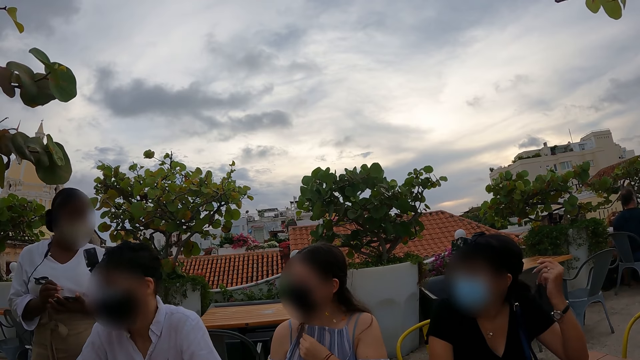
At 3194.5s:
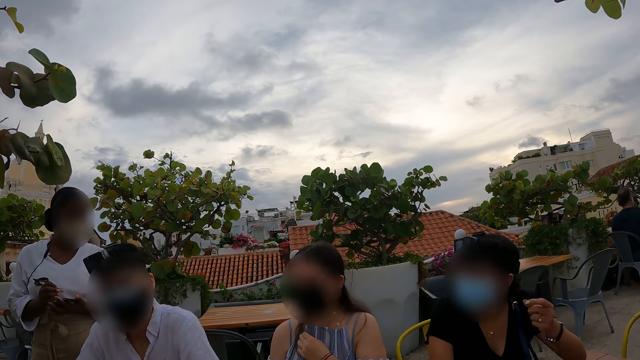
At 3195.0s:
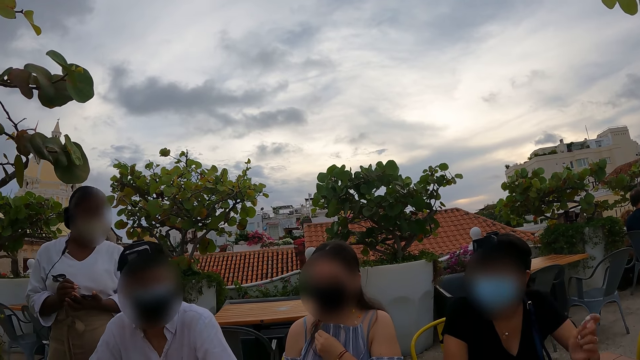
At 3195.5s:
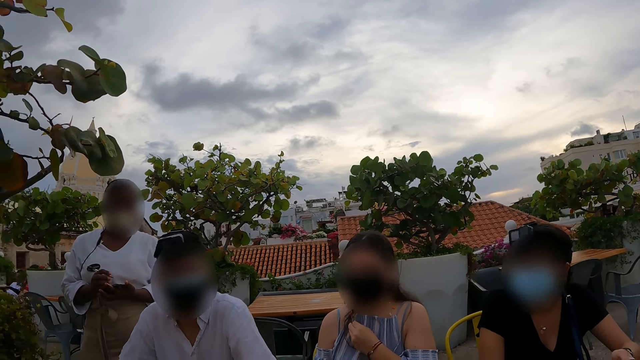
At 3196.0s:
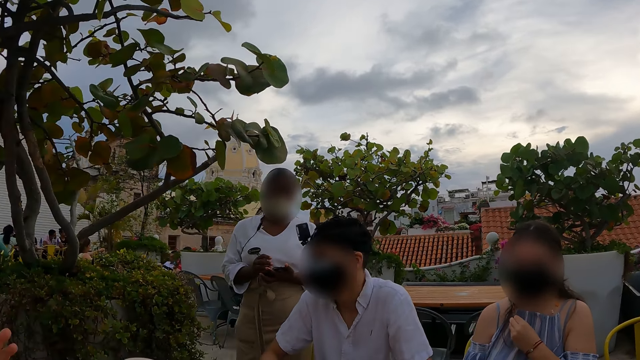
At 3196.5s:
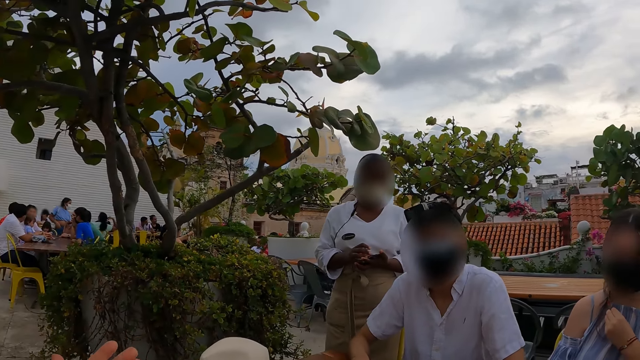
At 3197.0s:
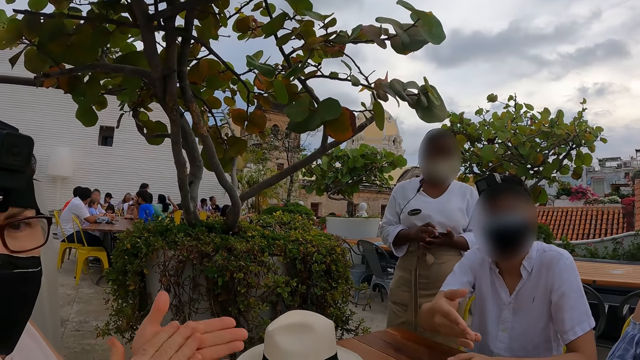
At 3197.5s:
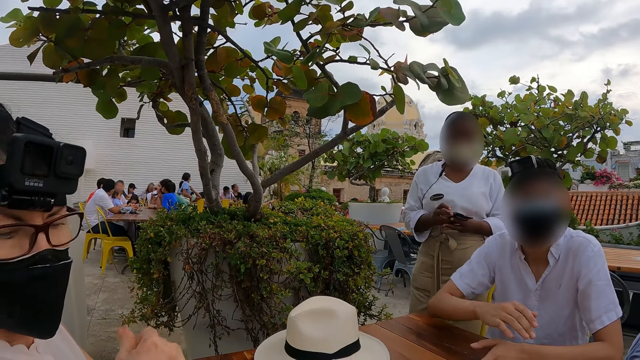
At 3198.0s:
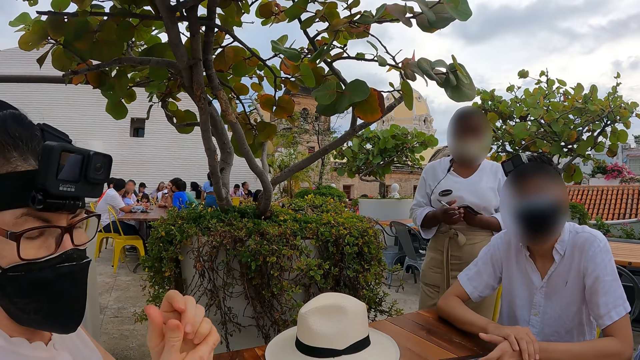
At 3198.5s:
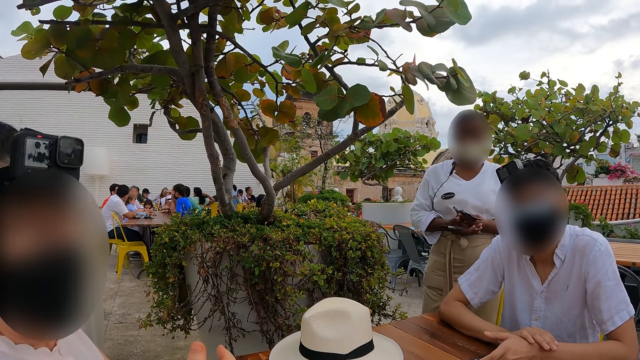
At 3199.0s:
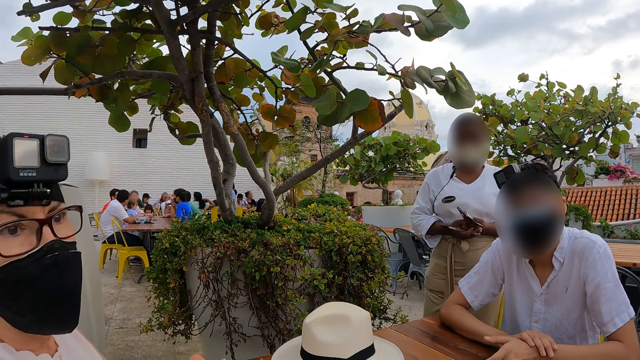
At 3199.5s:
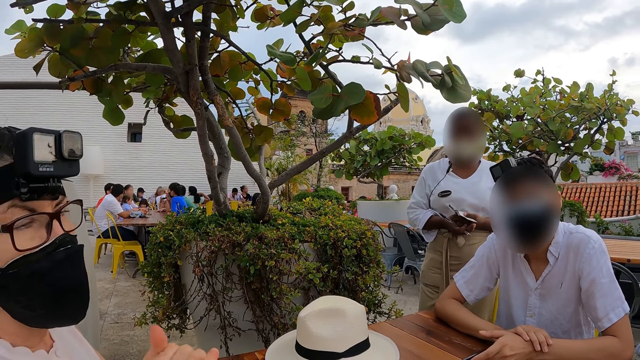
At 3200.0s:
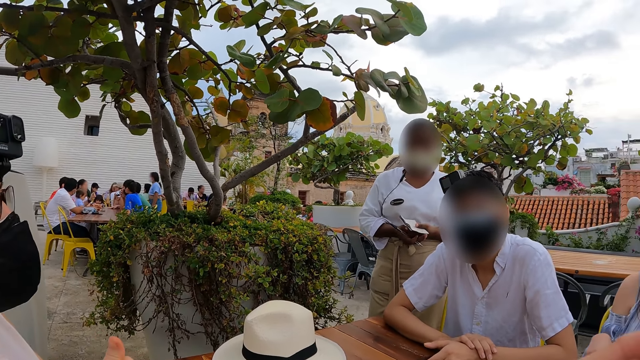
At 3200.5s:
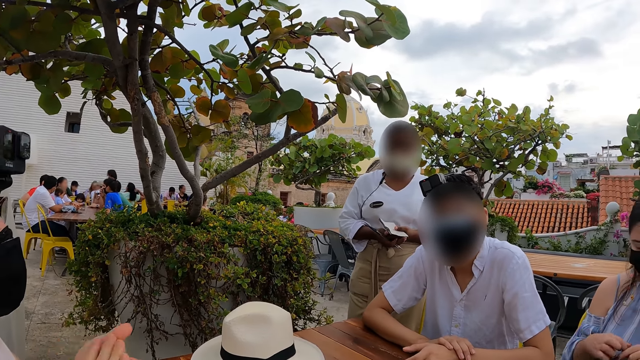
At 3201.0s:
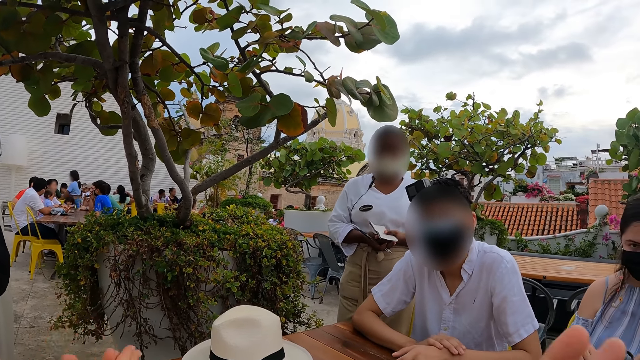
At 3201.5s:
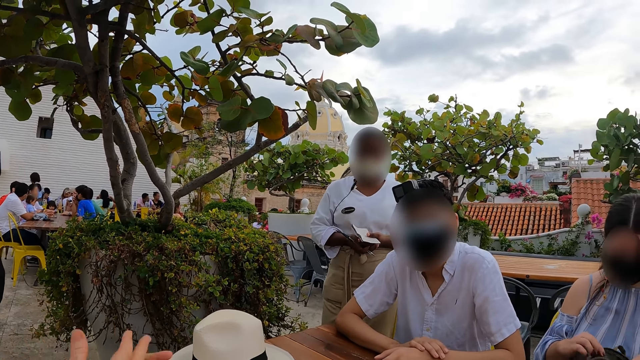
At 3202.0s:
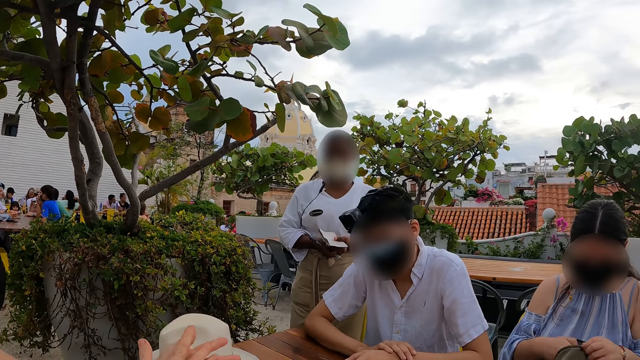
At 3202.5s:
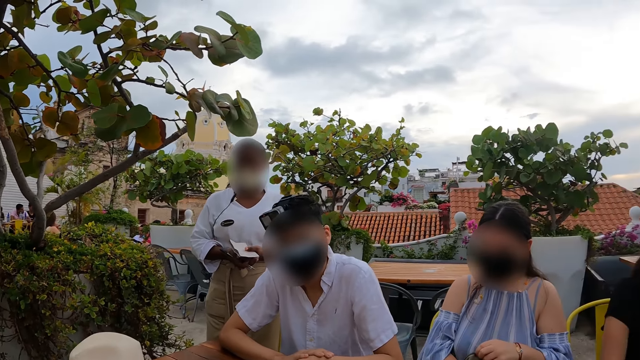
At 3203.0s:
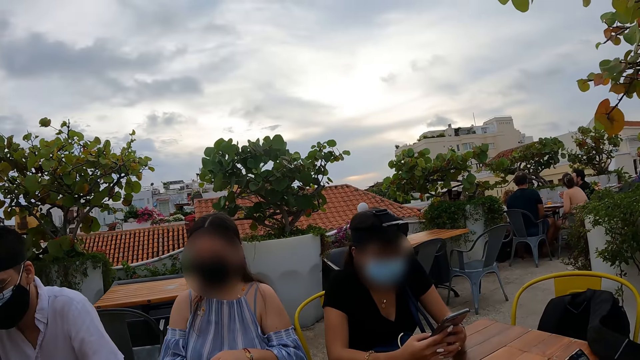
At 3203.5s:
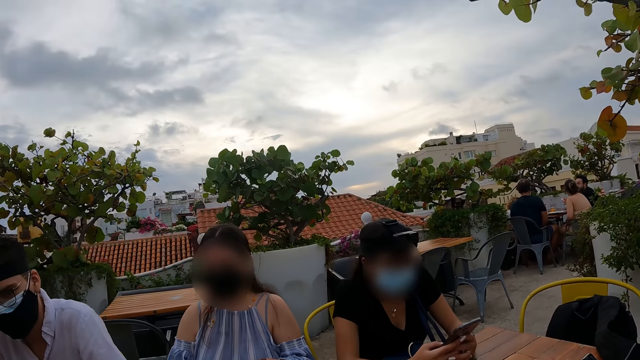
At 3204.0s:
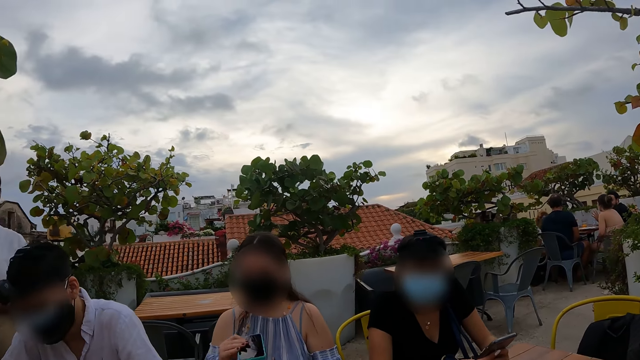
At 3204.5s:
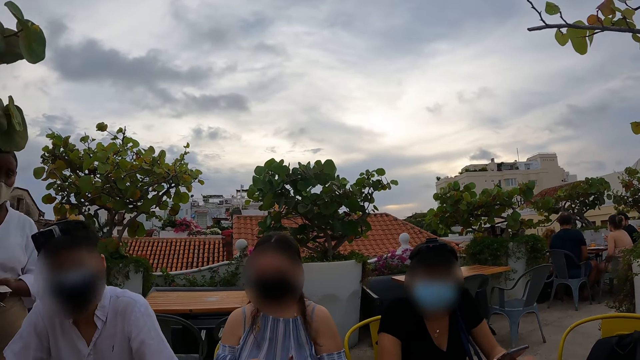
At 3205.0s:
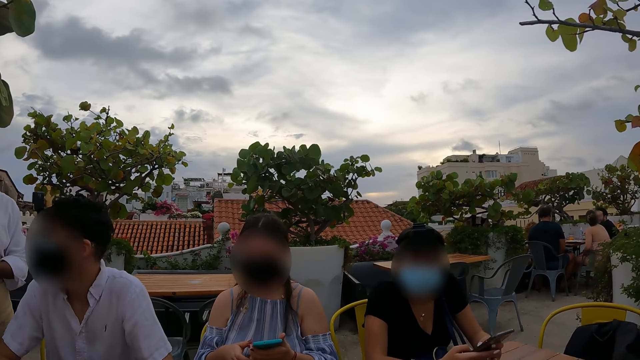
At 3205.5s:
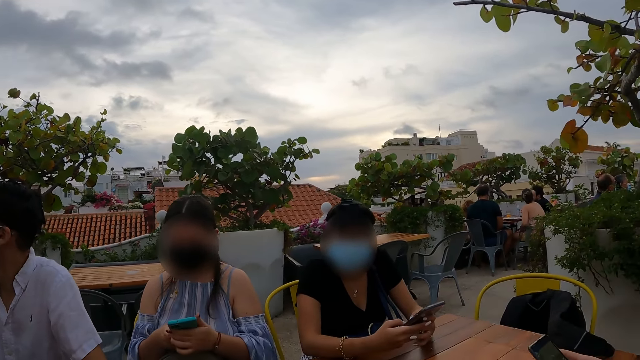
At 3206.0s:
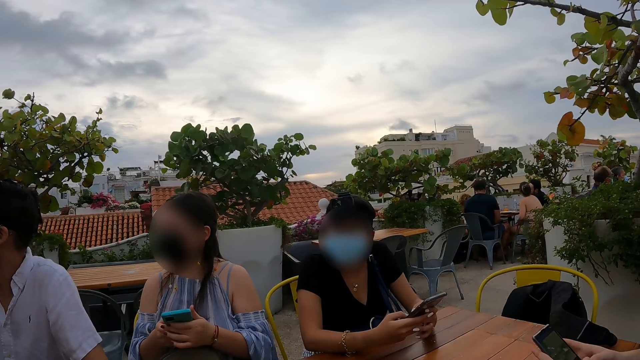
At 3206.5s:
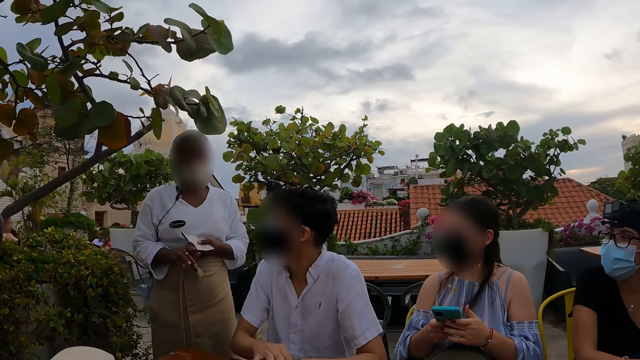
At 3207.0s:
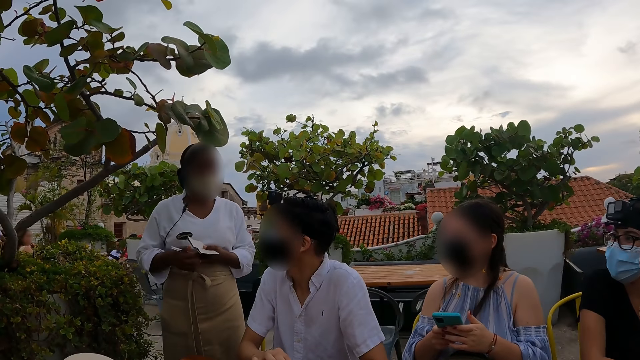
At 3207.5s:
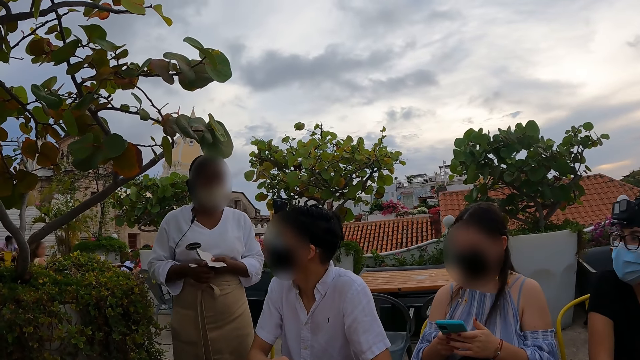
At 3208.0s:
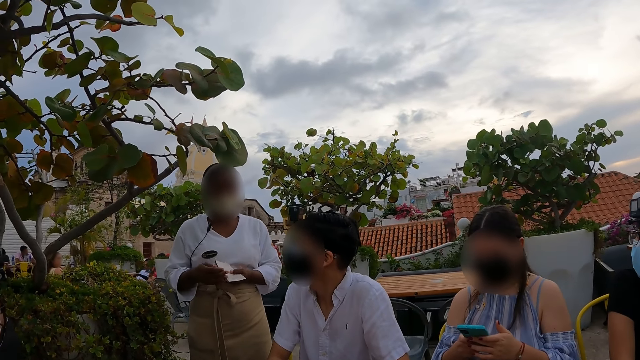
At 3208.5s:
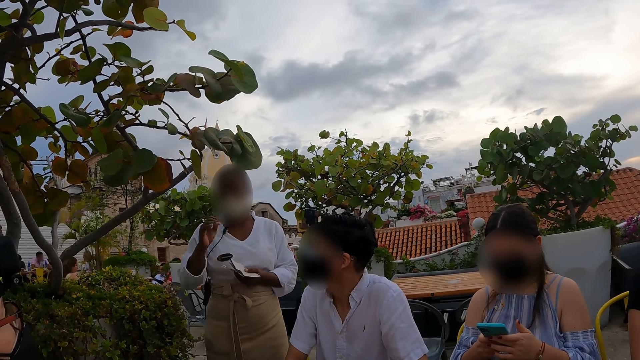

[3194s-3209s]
A woman stares at the camera. Another woman rubs hands. Another woman operates a phone. Another woman dials a phone. Another woman operates a phone.

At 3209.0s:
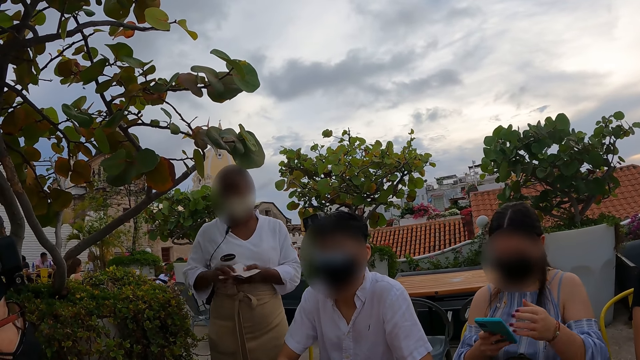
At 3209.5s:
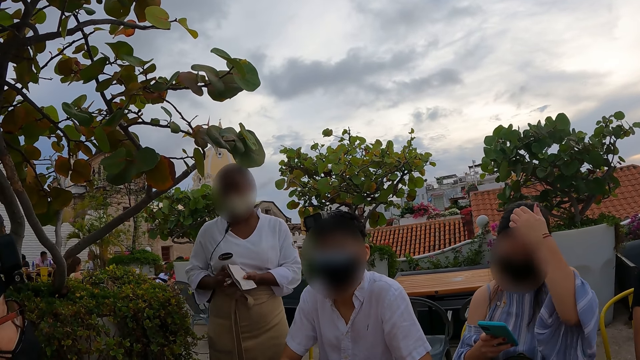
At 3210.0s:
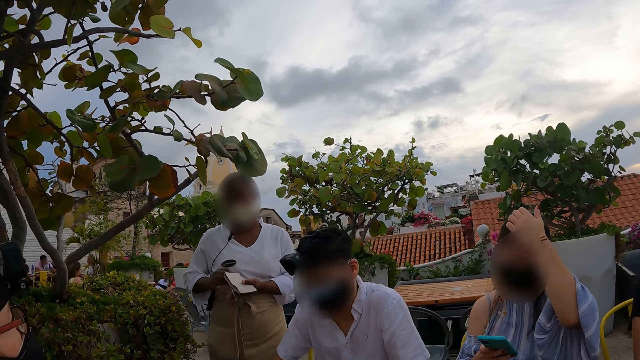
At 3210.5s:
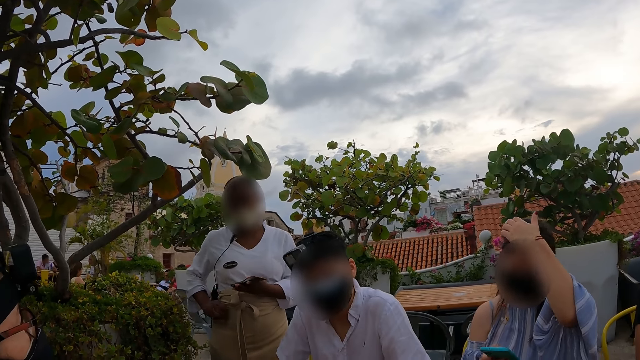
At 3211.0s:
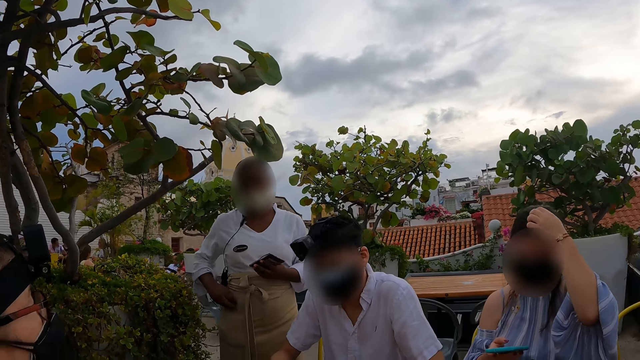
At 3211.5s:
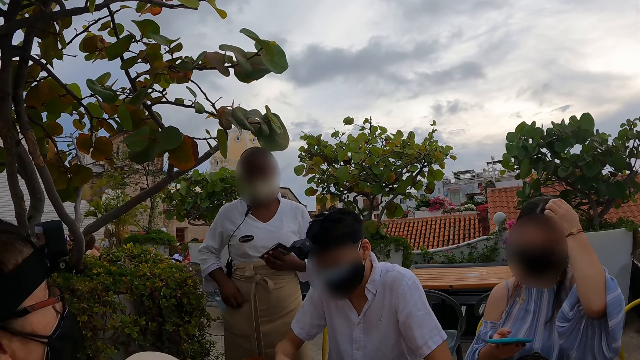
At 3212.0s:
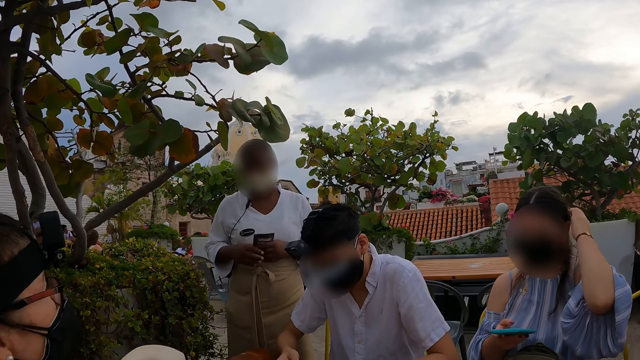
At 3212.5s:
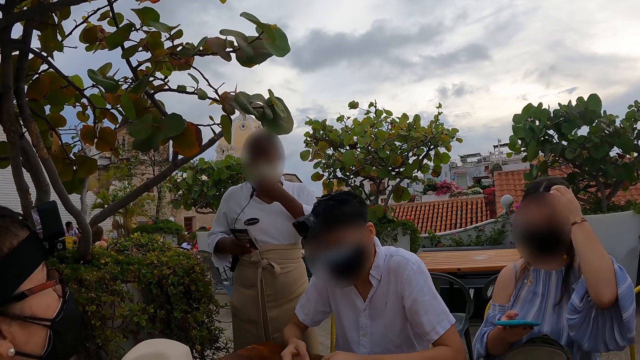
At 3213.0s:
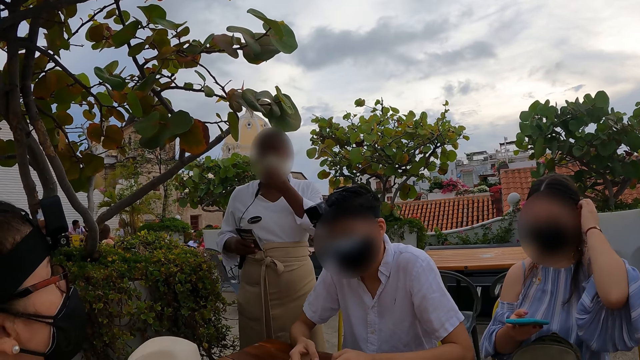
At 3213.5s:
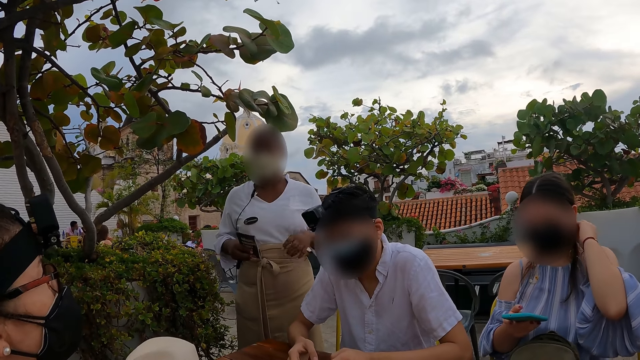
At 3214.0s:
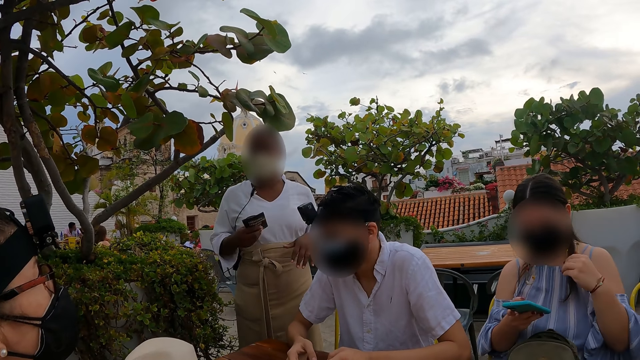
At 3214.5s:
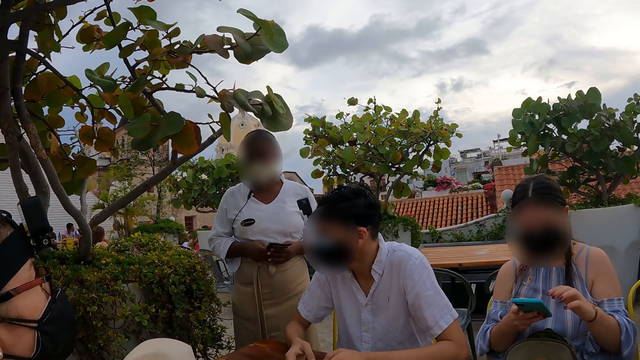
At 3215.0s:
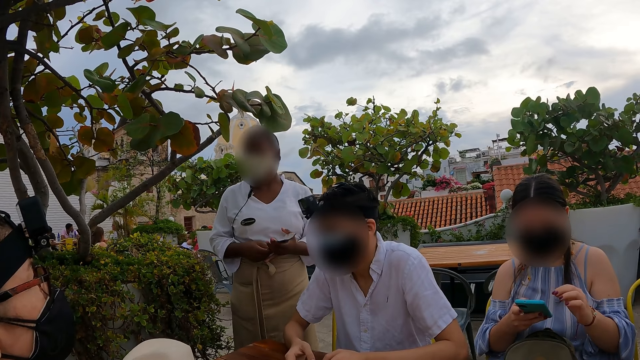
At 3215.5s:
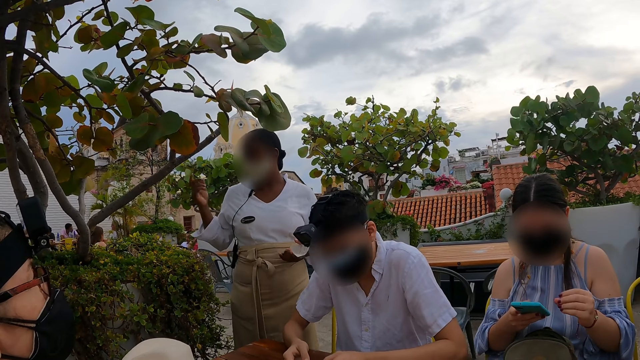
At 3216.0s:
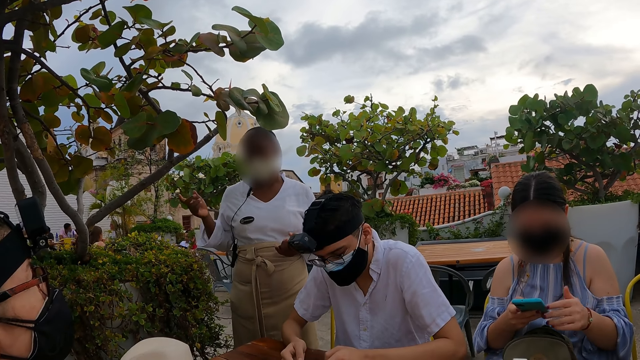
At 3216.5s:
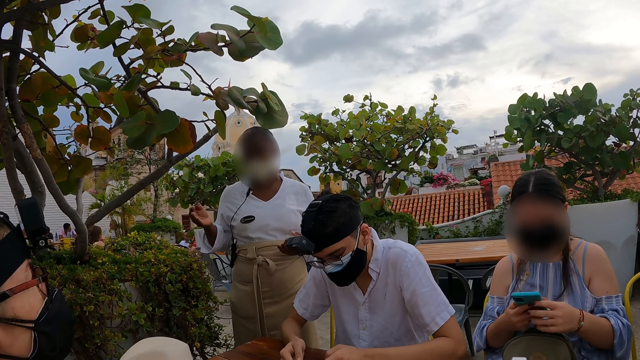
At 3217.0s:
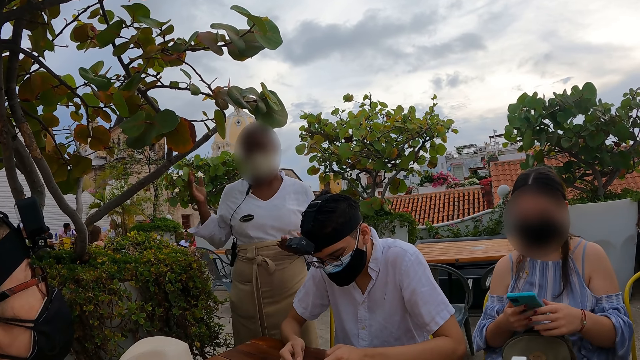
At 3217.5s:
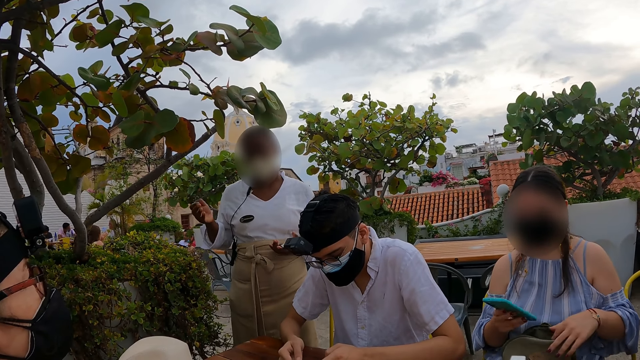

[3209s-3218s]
A woman touches hair with a hand. The woman operates a phone.
